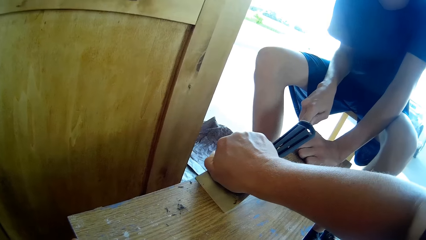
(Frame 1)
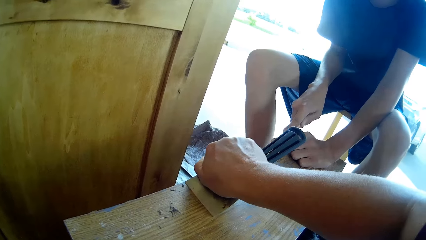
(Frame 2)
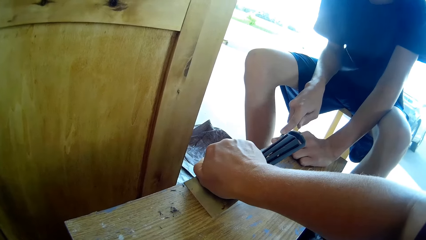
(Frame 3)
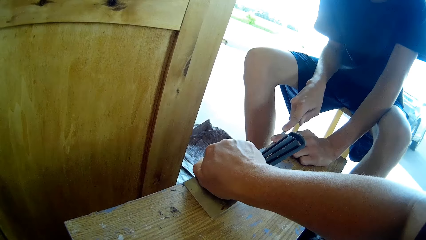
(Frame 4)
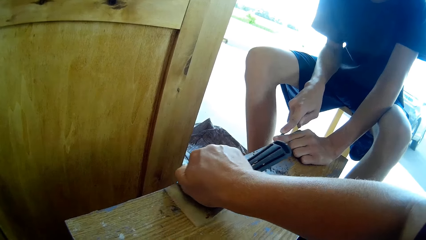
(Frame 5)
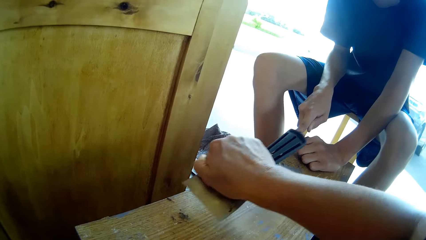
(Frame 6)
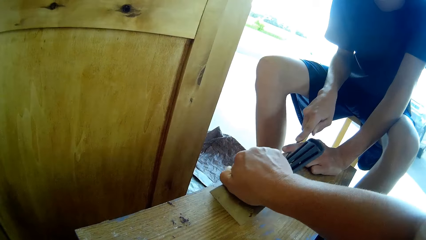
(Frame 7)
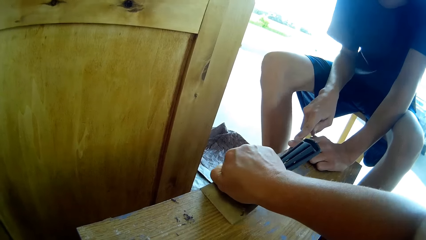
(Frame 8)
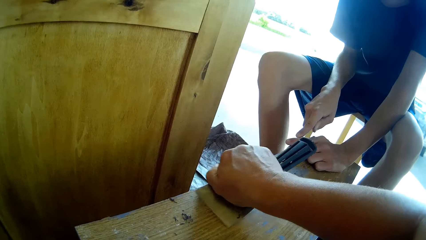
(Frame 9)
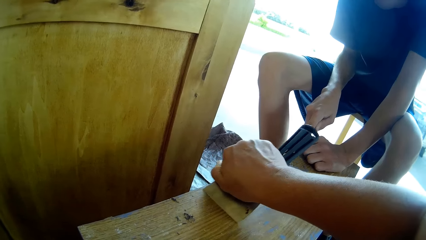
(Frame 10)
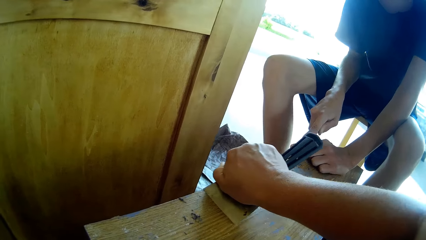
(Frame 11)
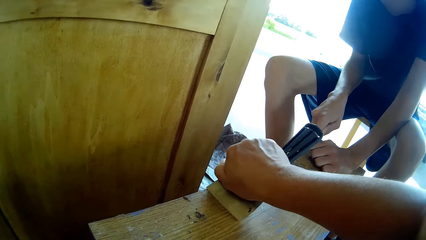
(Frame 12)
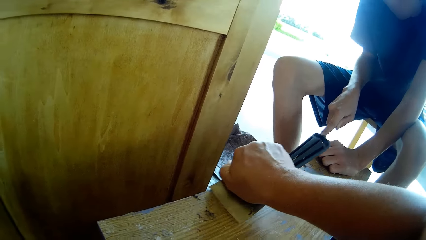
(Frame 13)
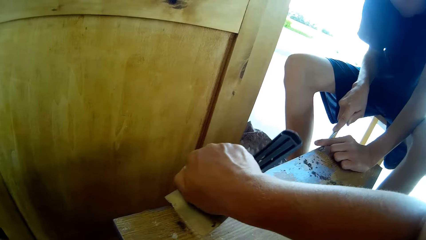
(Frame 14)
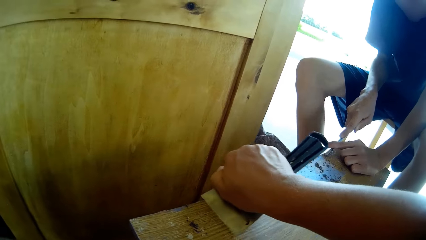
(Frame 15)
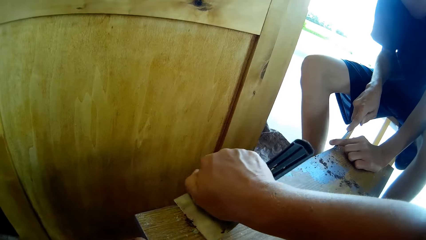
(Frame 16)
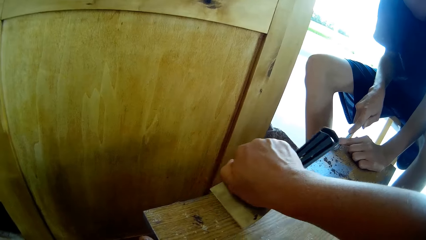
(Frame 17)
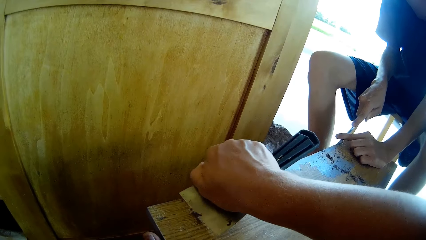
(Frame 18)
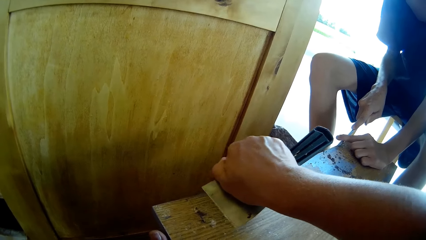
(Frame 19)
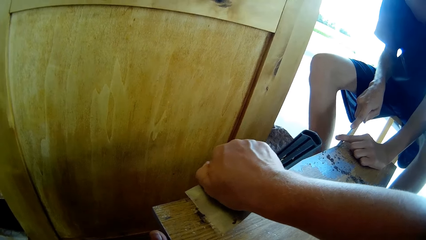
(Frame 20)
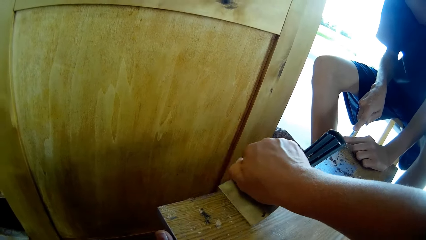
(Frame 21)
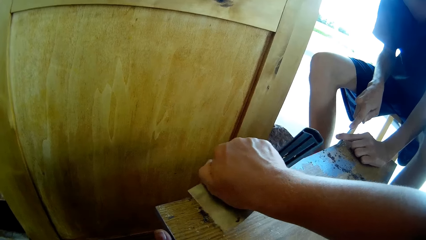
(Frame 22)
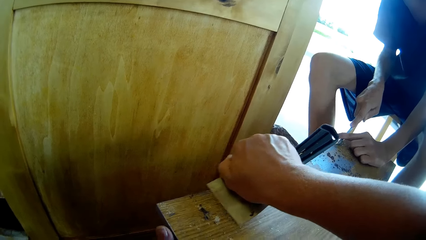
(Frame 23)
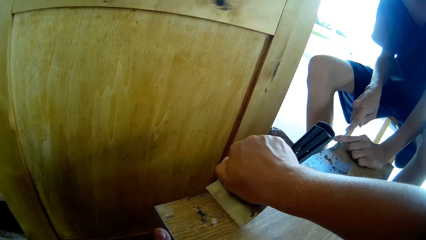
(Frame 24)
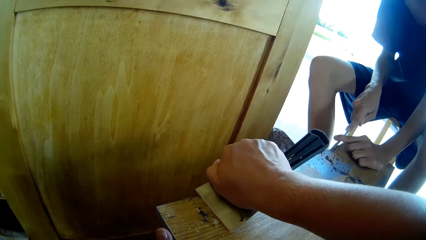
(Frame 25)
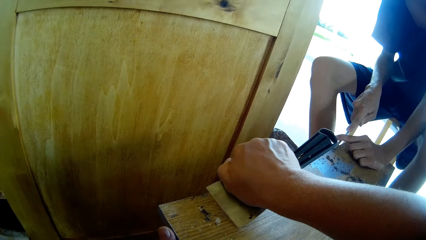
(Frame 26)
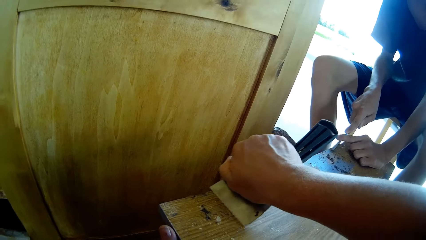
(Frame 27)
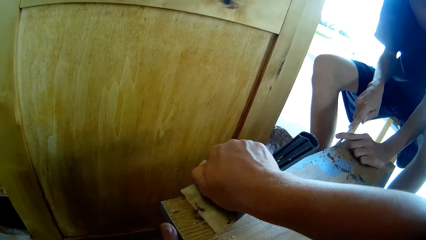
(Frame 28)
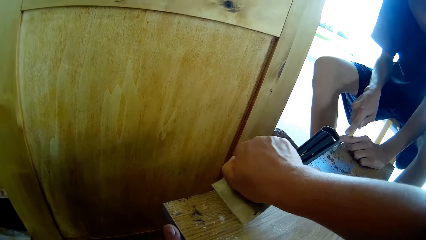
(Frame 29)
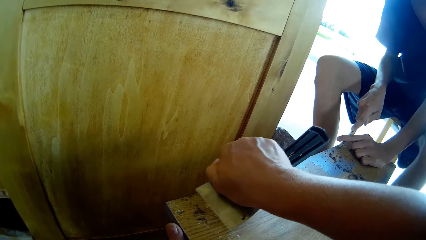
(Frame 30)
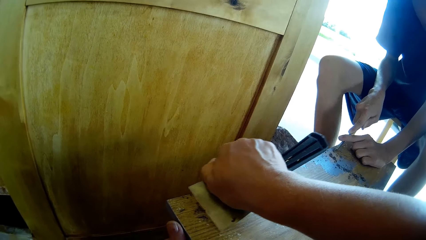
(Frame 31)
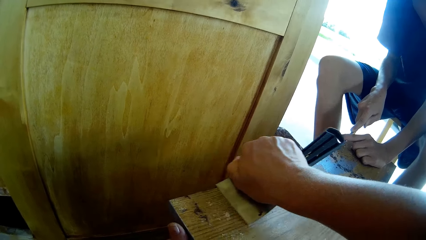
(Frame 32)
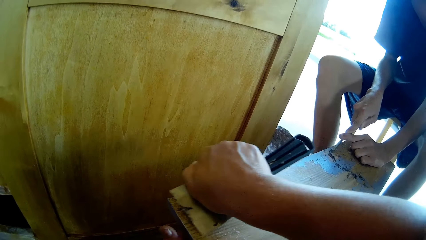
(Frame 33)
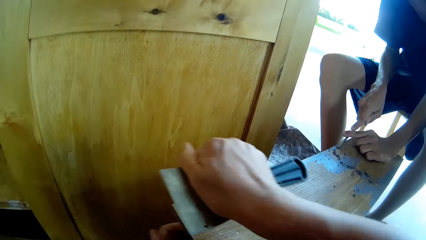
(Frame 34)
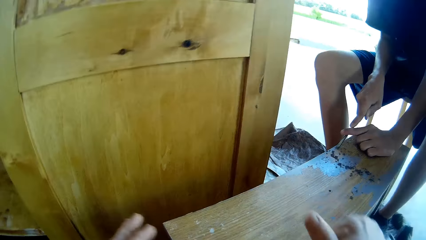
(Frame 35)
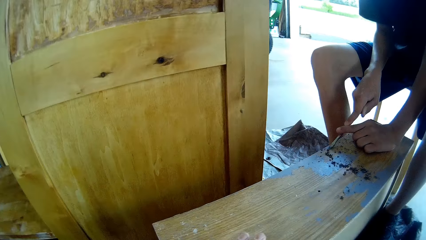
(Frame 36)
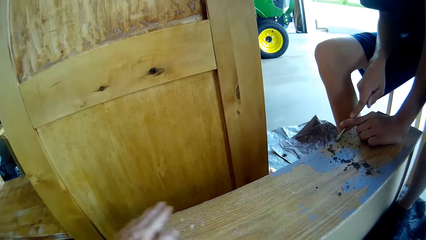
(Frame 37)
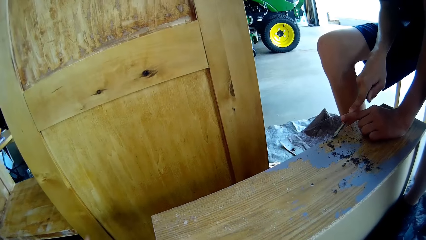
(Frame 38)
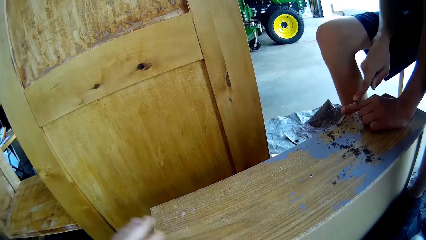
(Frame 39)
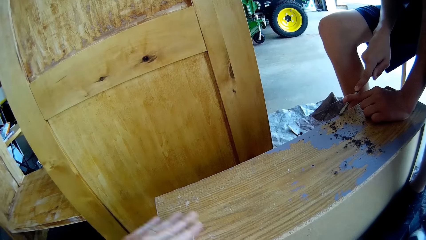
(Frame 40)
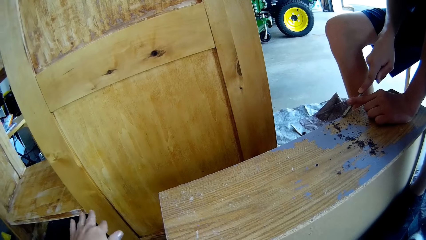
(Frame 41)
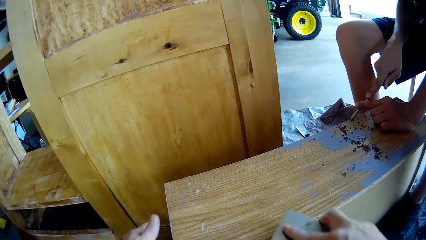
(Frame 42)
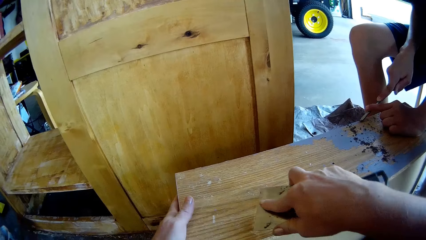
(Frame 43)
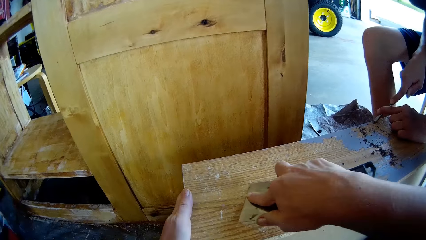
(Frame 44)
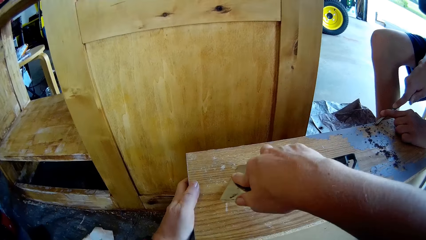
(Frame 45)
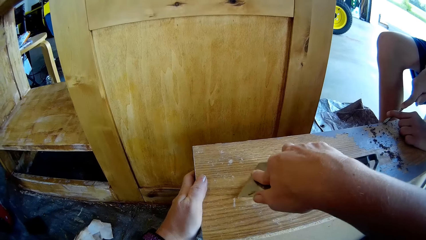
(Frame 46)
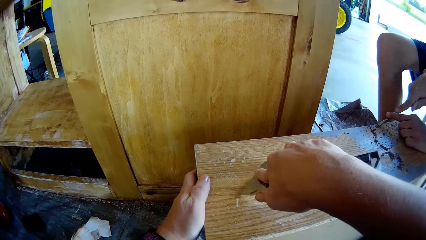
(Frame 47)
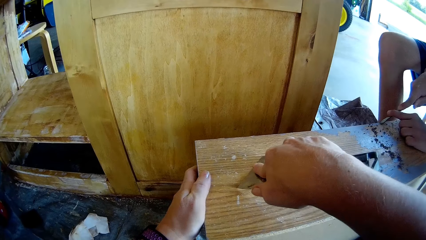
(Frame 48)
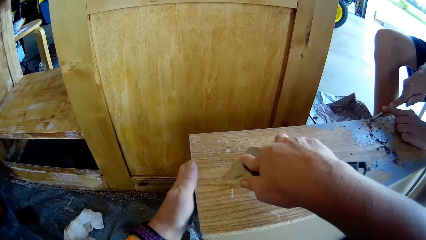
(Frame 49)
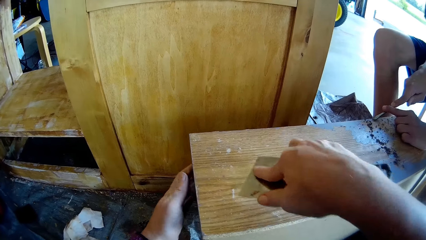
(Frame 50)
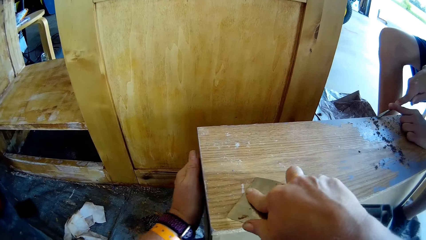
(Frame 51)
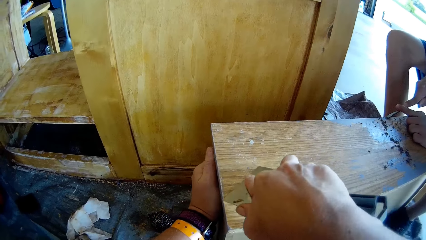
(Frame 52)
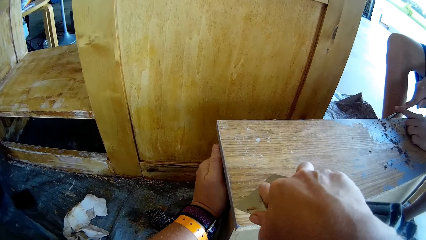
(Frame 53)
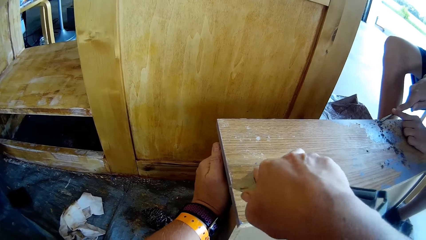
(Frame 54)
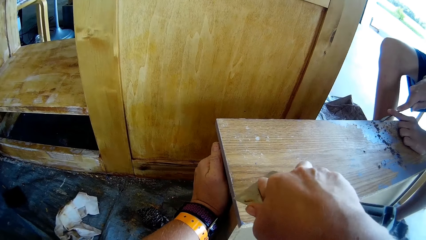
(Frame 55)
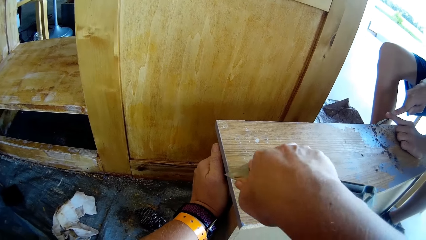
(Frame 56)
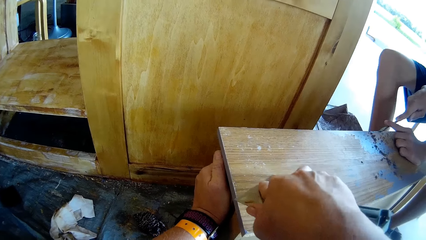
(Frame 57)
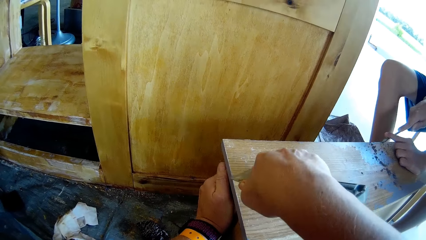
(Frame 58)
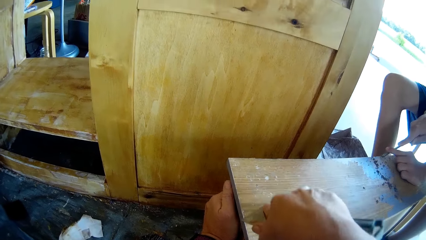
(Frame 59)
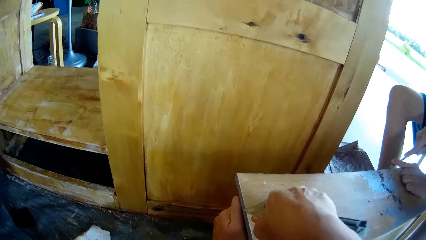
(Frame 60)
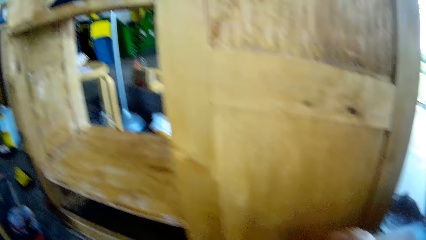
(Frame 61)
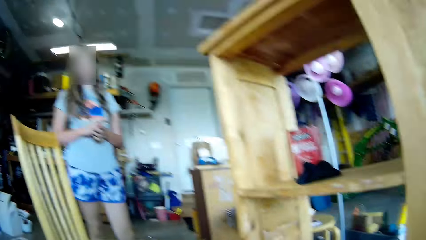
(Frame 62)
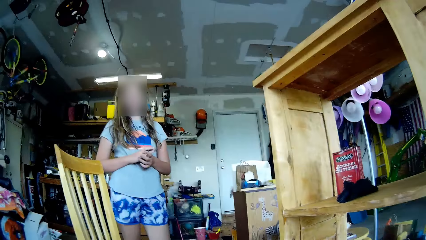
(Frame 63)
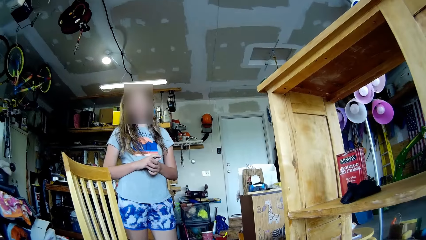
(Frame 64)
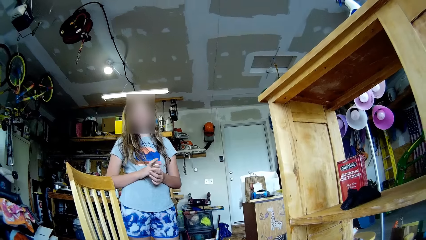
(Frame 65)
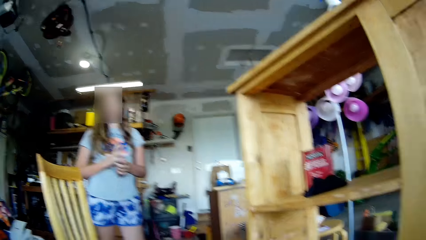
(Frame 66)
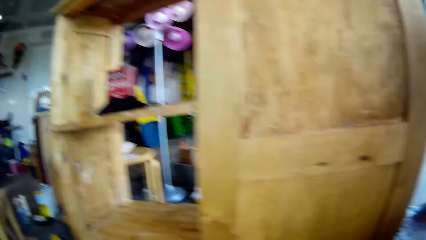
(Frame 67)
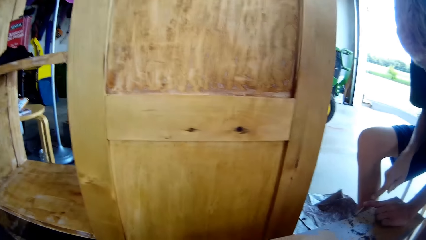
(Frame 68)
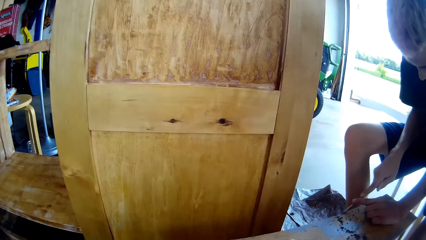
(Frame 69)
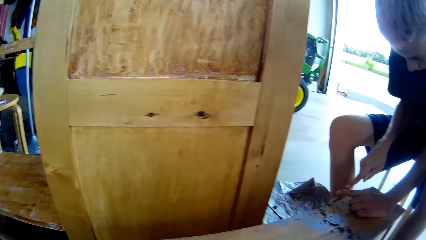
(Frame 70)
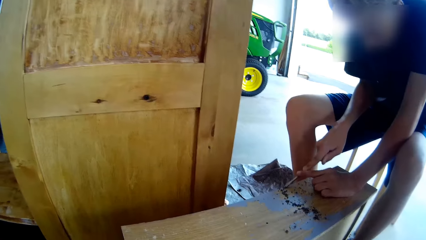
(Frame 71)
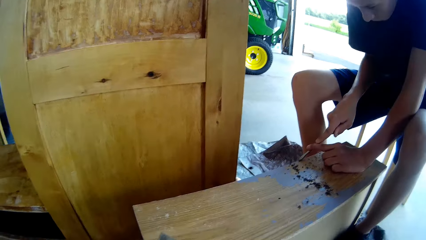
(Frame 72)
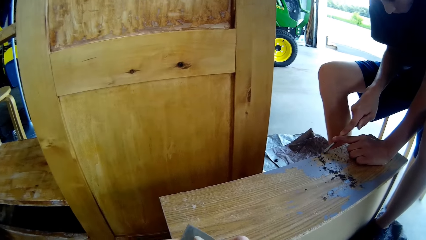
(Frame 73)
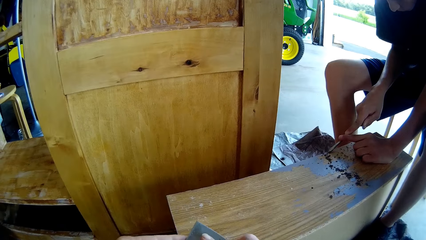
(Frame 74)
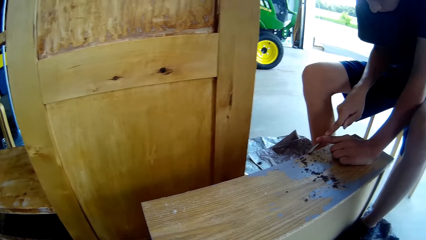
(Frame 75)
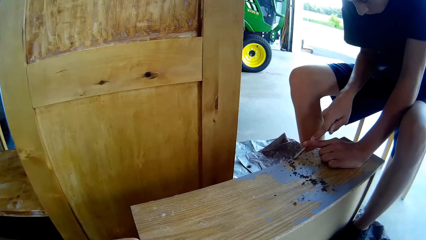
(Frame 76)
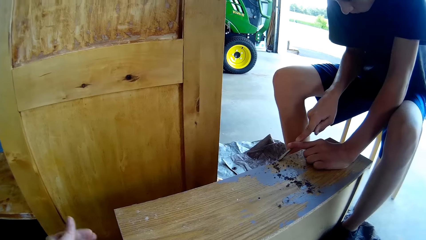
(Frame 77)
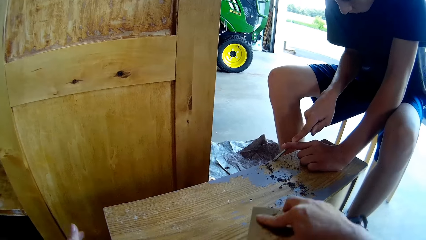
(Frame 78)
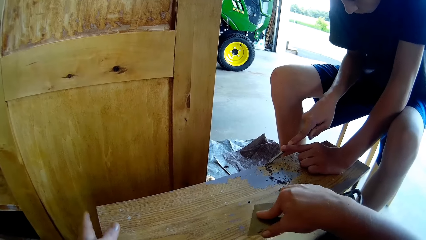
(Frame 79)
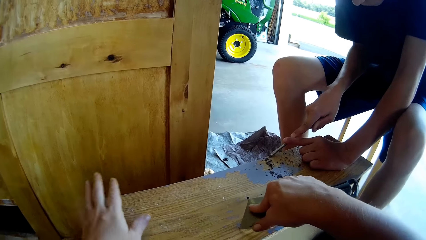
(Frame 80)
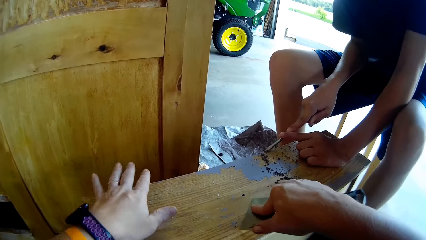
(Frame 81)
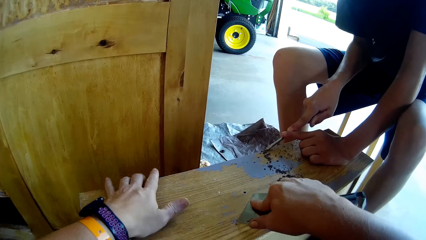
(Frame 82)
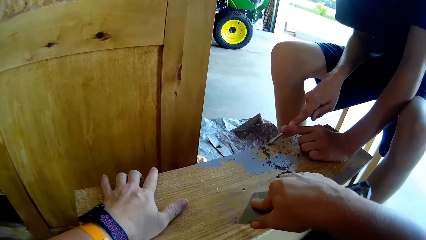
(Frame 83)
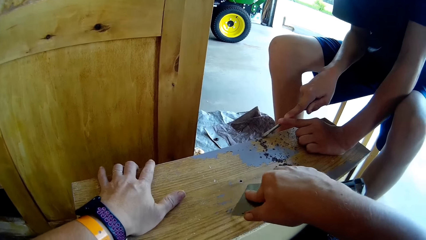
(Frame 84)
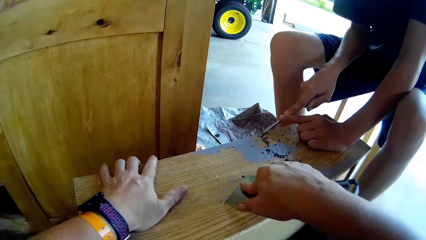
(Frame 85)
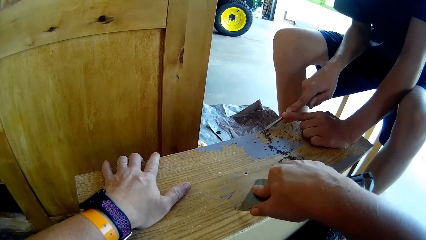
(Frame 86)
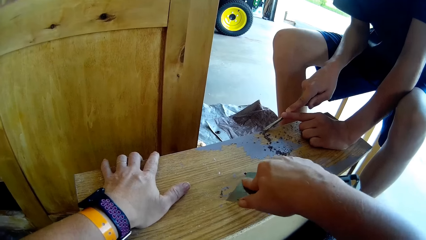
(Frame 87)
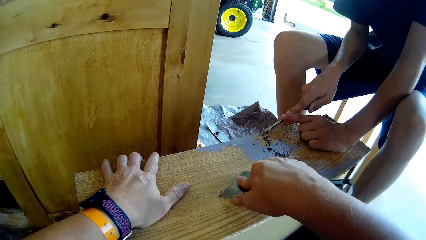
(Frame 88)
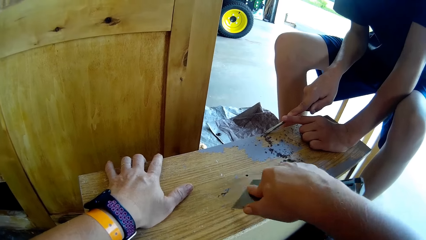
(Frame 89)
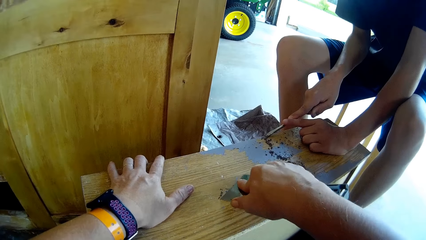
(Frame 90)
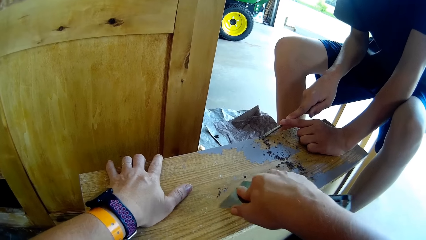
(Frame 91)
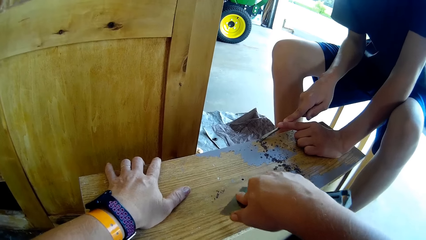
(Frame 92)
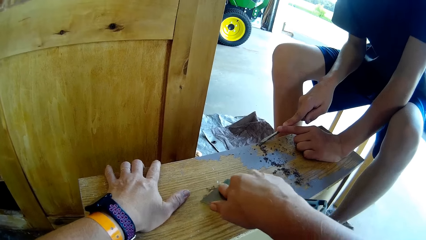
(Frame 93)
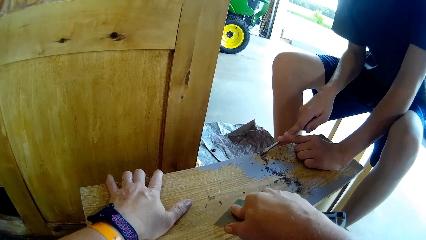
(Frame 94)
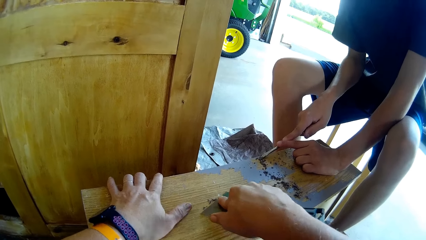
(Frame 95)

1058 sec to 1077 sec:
The camera wearer rubs the wood with her left hand. She rubs it again. She holds the drawer. She scrapes off the paint from the wood with a scraper. She looks at a girl. The girl stands up. The camera wearer looks around. A boy scrapes the wood with the screwdriver. The camera wearer turns to the wood. She holds the drawer. She places her left hand on the wood and scrapes off the paint from the wood with the scraper.
